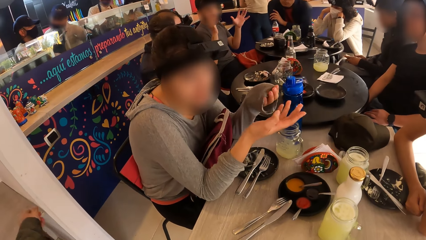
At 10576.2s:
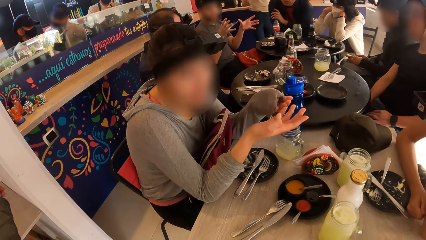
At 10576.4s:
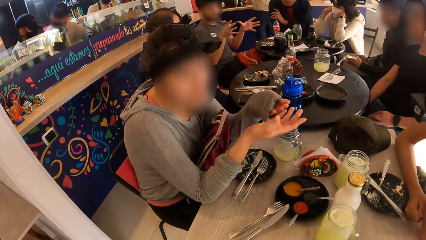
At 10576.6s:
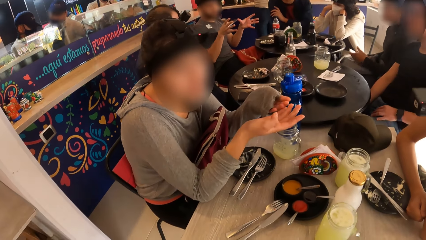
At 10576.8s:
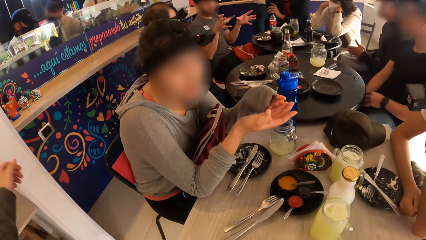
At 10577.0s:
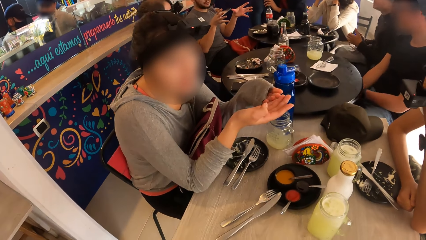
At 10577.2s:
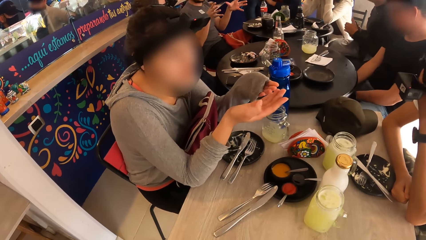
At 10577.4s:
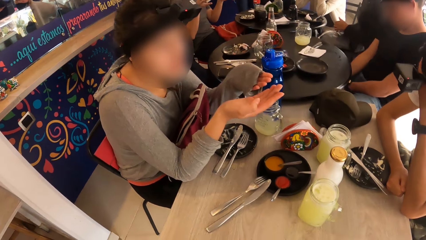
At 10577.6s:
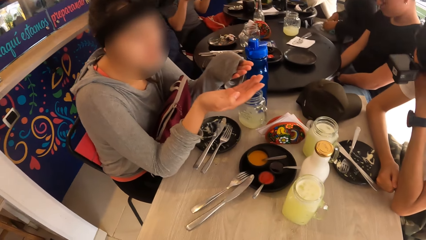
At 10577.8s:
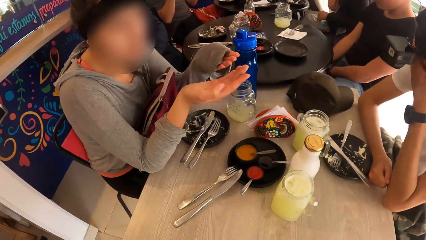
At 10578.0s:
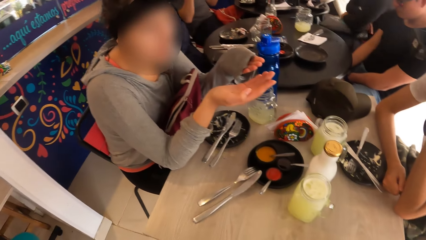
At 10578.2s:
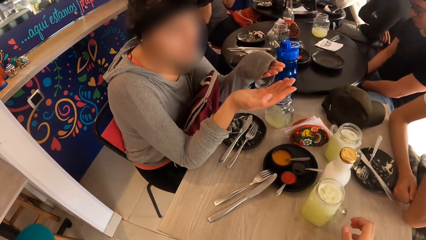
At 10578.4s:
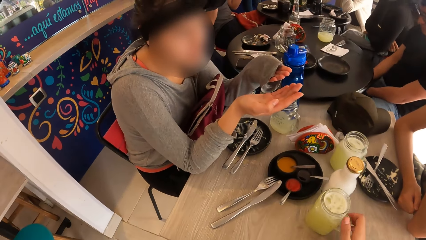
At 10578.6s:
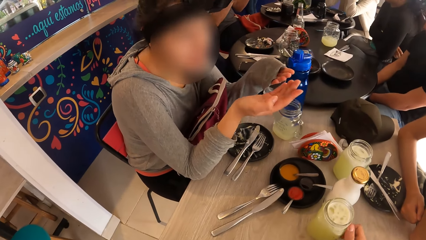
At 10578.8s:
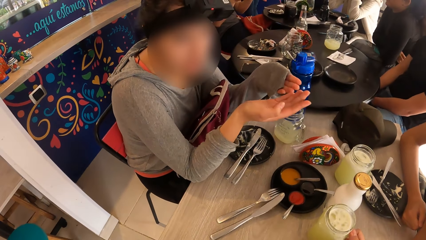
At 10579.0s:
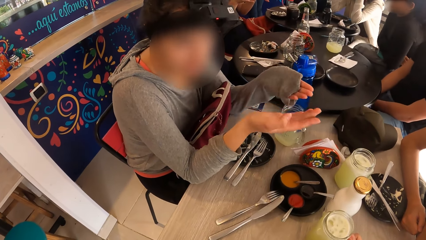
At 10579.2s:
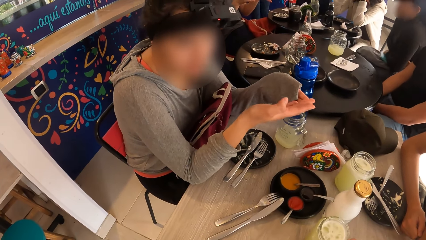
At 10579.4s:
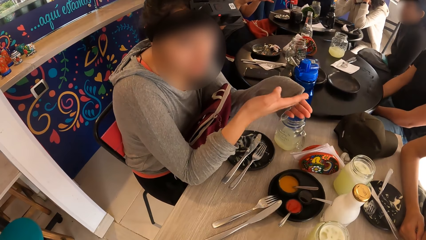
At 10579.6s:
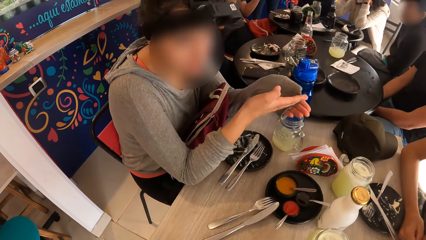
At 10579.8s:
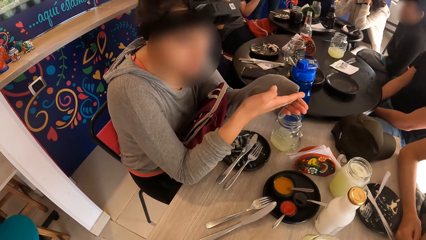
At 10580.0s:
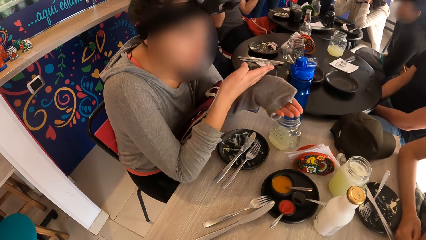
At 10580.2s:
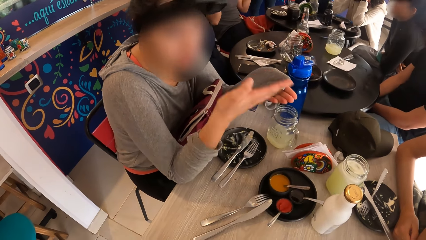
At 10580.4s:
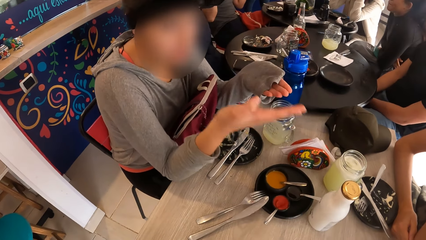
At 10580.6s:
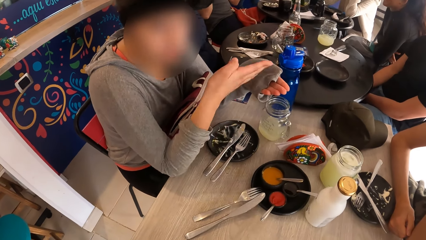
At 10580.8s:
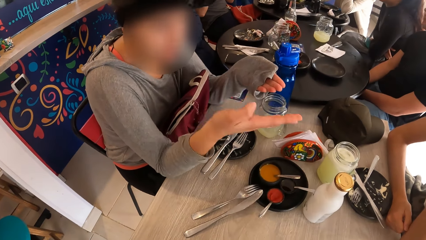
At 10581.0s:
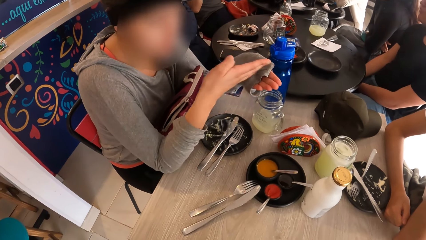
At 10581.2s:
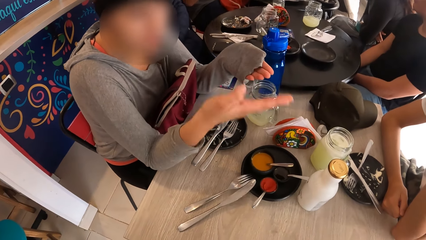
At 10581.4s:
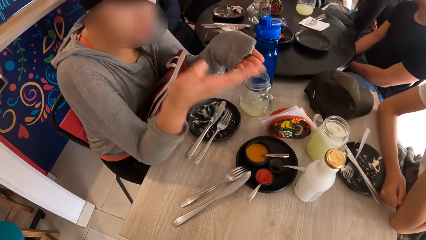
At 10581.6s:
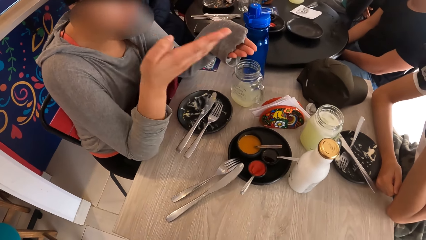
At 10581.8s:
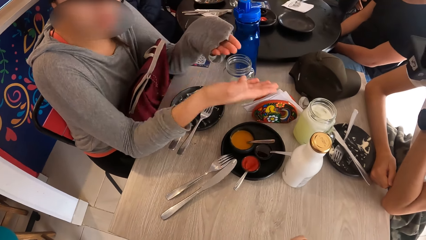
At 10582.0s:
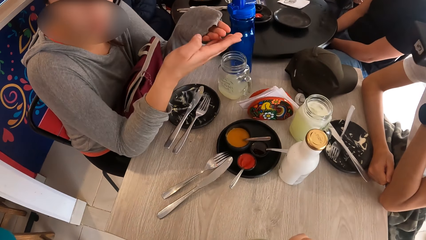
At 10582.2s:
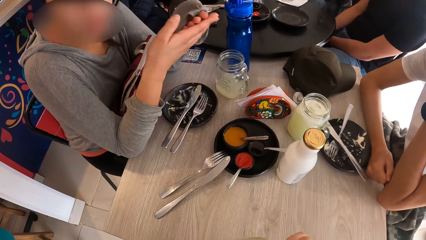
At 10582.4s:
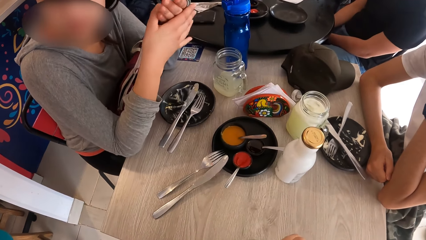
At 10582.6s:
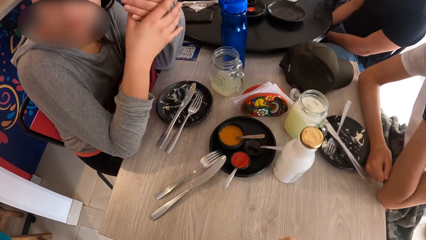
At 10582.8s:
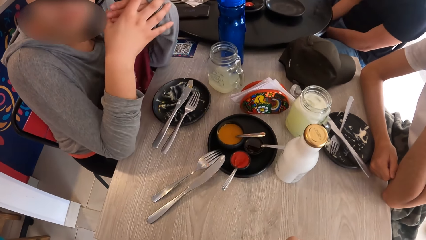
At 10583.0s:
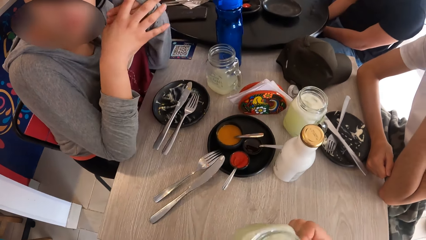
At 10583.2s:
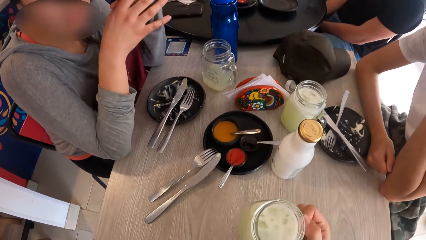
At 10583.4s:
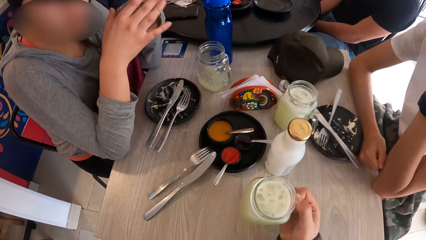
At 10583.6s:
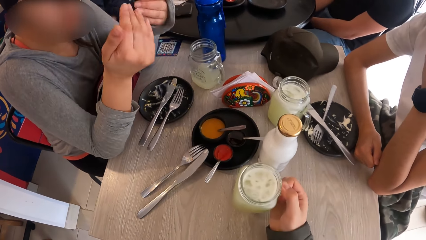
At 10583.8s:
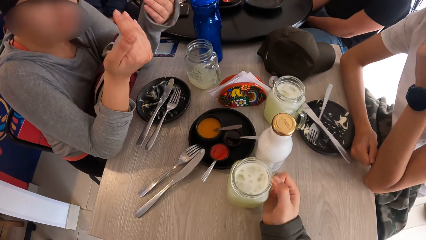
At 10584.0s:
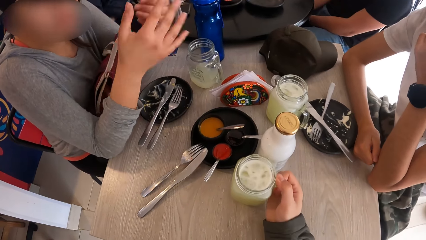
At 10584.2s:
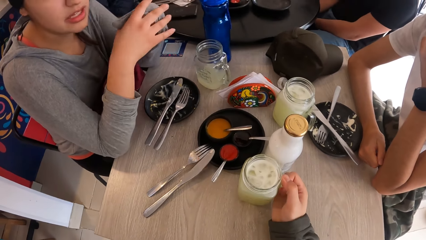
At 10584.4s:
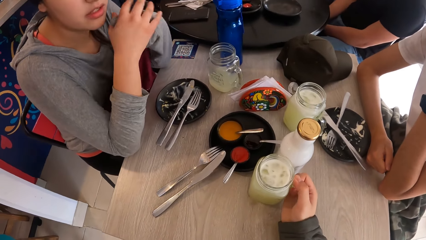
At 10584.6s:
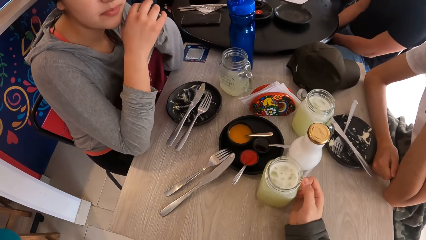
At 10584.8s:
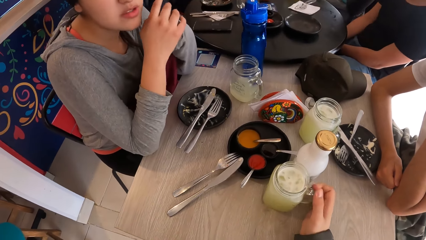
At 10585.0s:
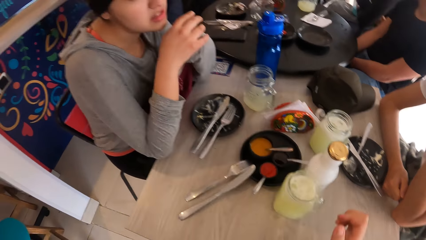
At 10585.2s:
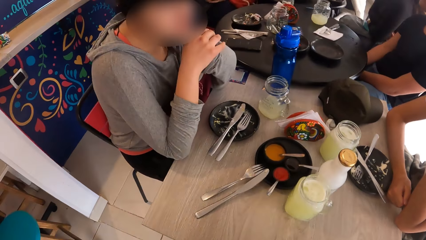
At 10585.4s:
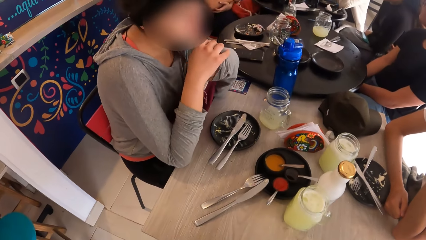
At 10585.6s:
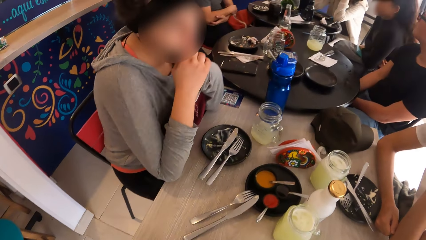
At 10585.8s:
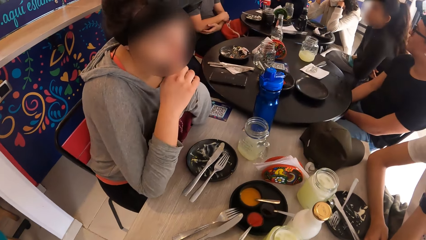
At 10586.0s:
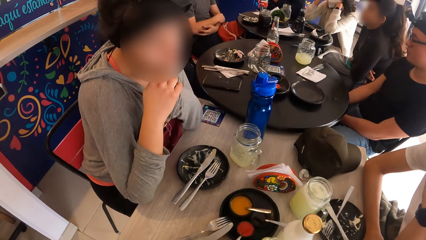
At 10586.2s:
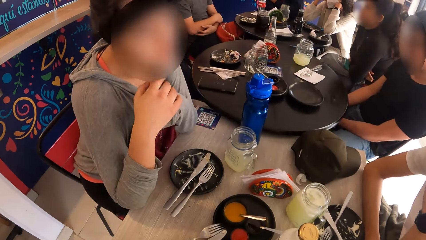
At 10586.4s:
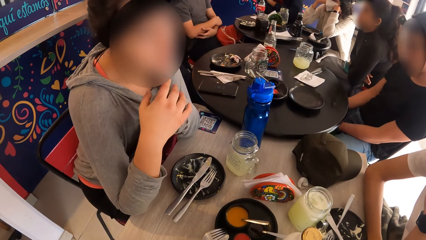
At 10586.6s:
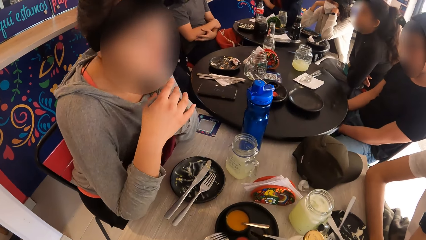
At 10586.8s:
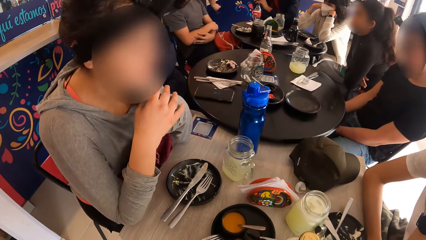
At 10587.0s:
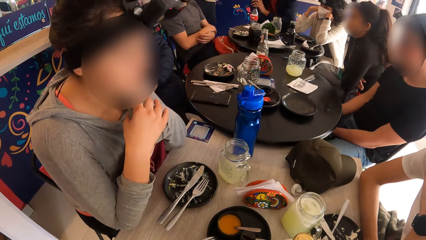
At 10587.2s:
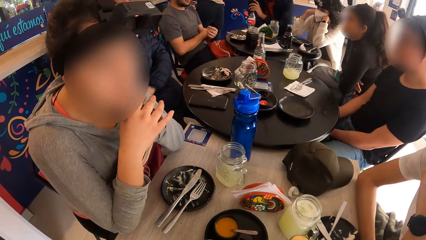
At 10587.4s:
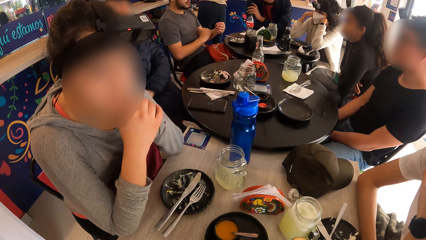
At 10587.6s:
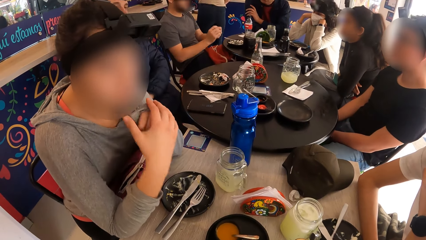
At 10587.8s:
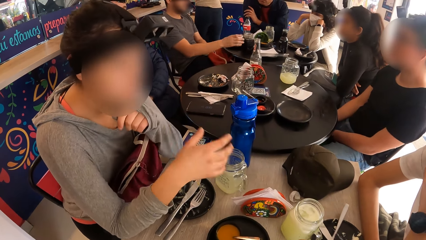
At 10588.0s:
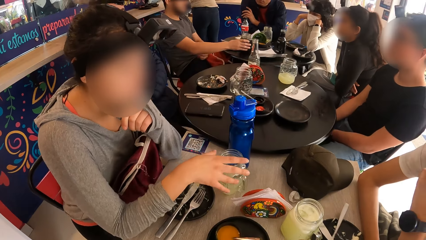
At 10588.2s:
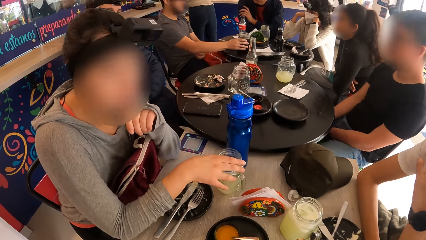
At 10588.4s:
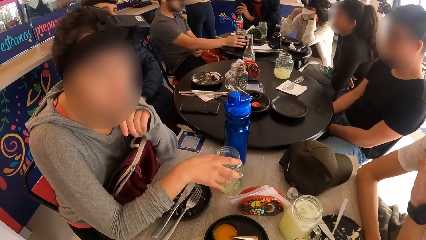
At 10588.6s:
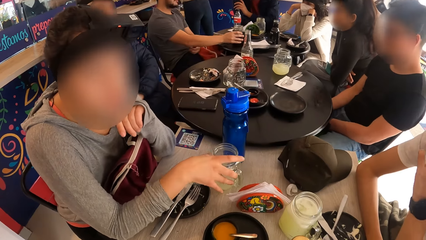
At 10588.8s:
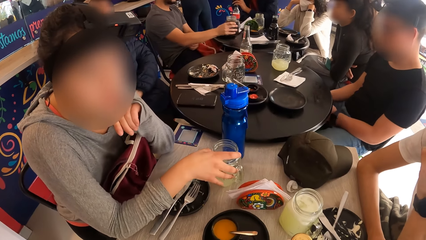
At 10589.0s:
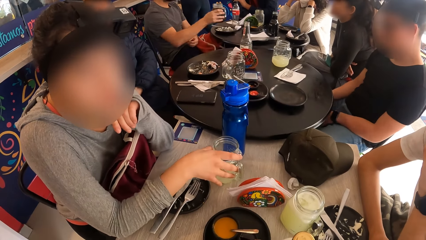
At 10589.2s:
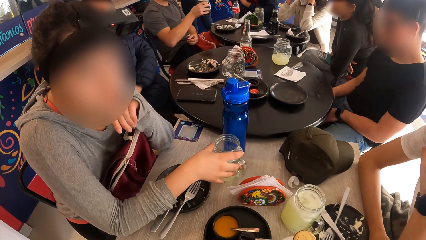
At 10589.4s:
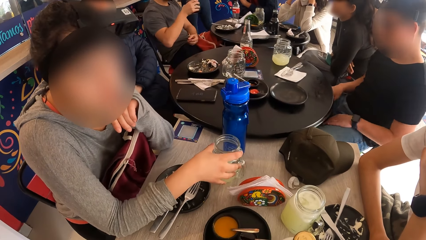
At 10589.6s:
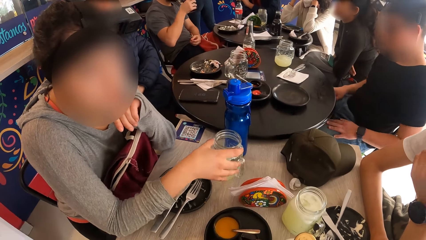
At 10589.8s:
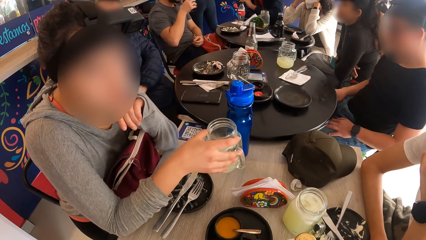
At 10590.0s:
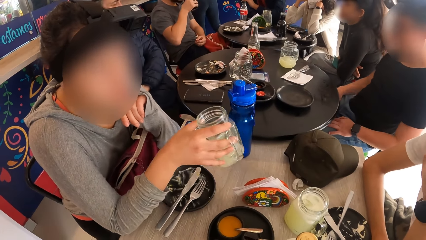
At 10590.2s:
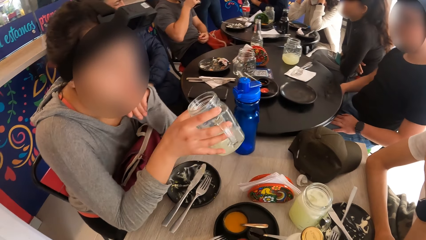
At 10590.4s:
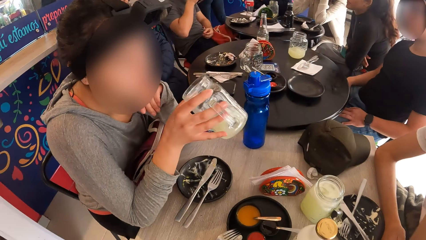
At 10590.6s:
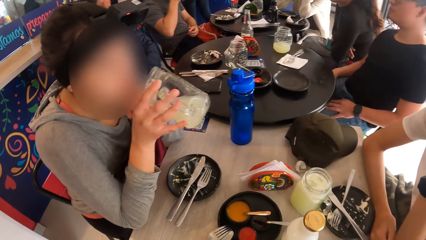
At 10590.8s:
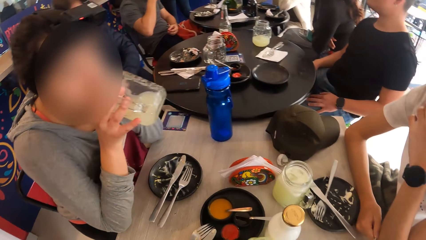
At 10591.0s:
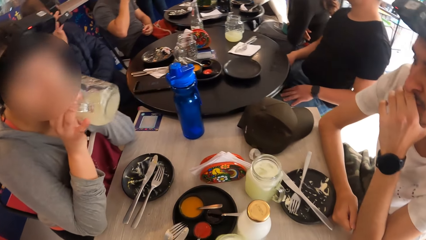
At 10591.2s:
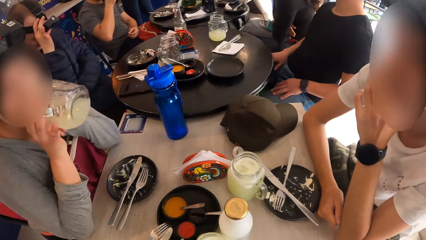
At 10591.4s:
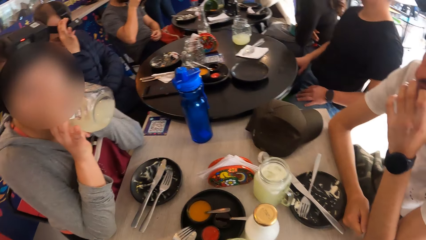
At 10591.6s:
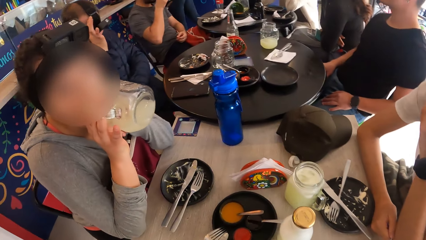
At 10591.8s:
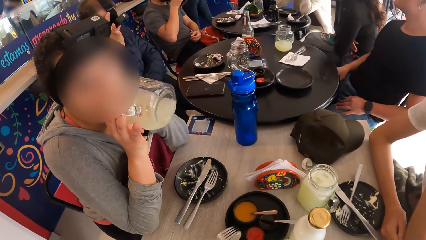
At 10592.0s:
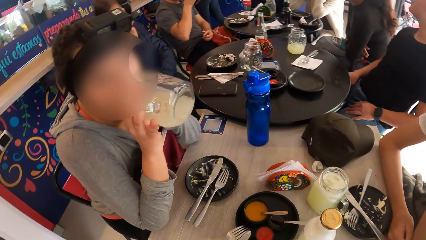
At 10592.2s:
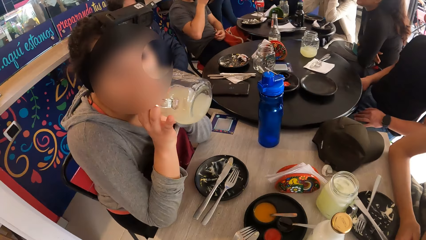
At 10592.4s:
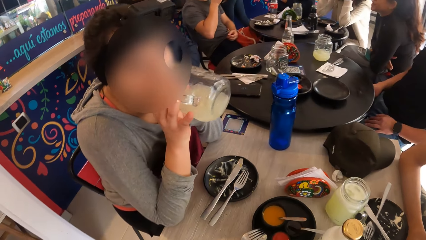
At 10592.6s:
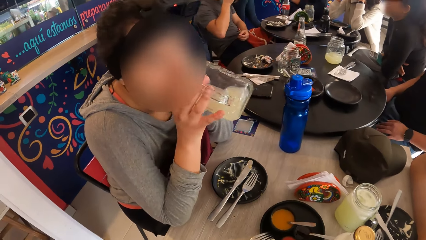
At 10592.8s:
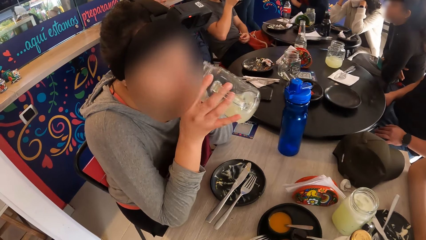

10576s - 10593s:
The woman passes the cellphone in her left hand to her right hand and drops the cellphone in her right hand on her lap. The camera wearer drags a glass on the table. He picks up a cup on the table with his right hand. He drinks from the cup in his right hand. He drops the cup in his right hand on the table. A man picks up a cup on the table with his right hand. Another woman picks up the cup on the table with her right hand. The man drinks from the cup in his right hand. The other woman drinks from the cup in her right hand.
